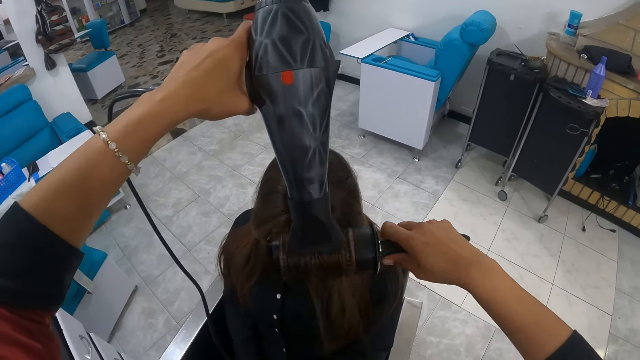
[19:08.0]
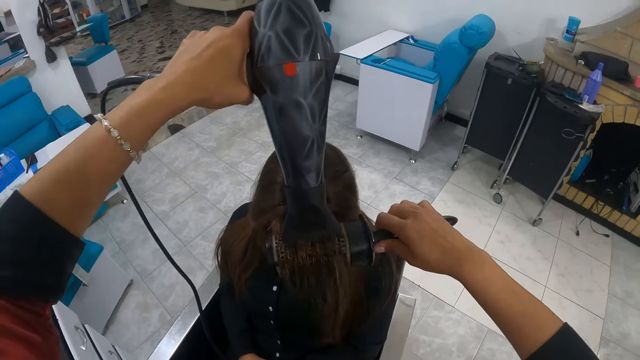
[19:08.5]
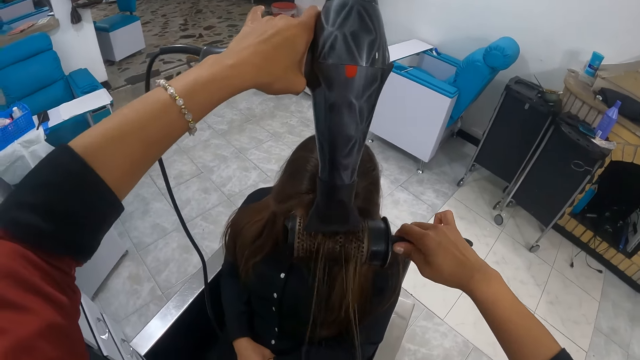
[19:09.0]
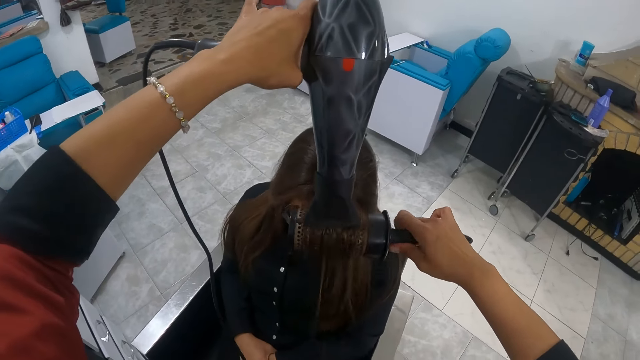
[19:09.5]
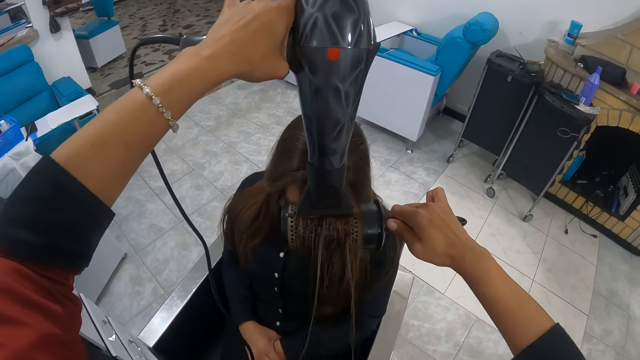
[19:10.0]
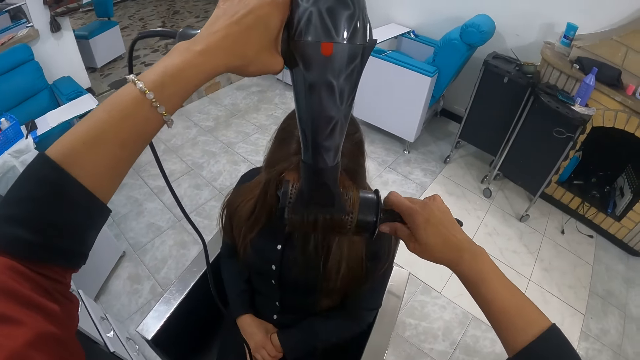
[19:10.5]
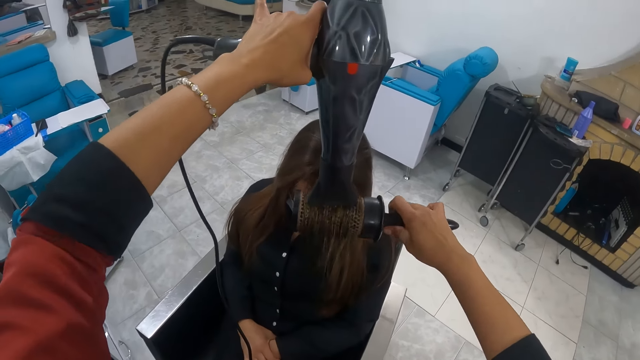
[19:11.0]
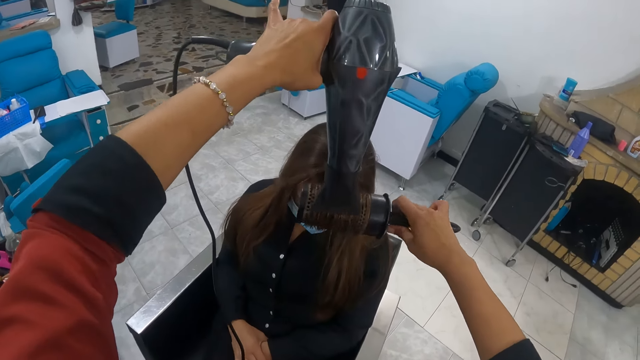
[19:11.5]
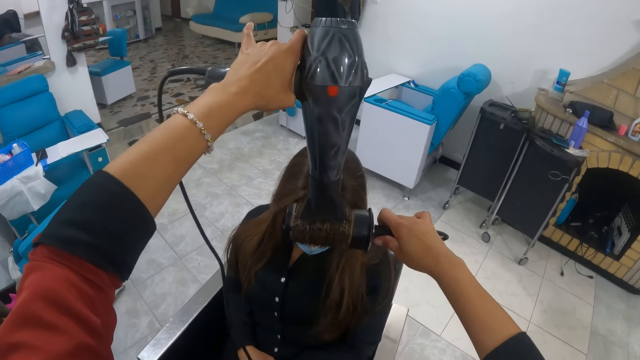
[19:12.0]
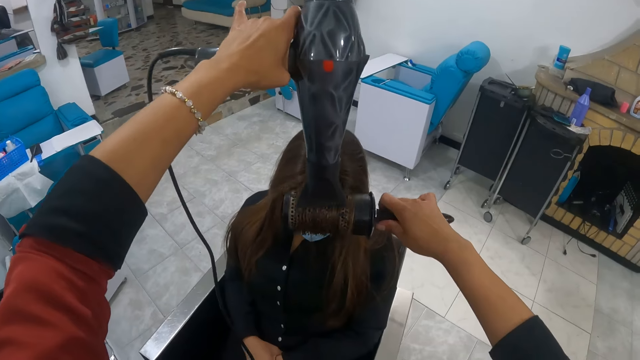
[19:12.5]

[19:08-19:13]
The camera wearer dries the hair of the woman with the hand dryer in her left hand.

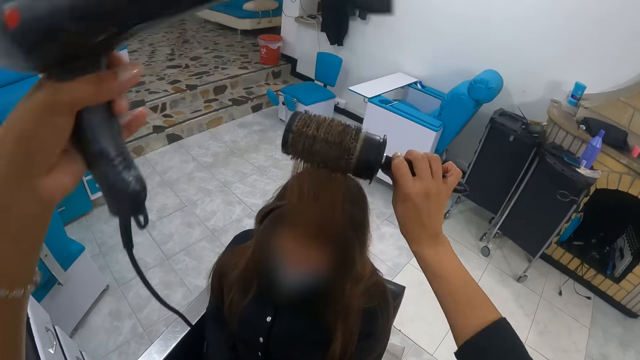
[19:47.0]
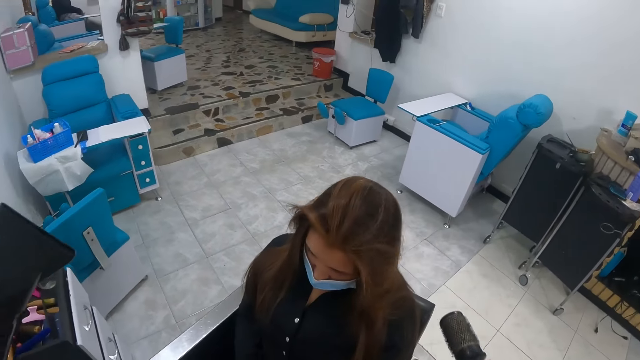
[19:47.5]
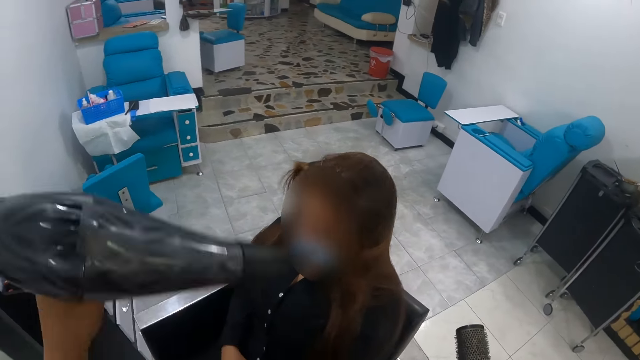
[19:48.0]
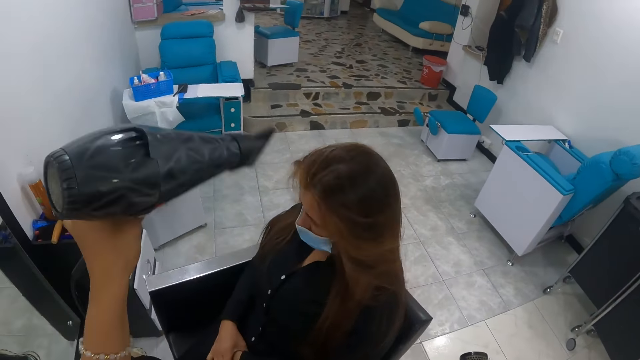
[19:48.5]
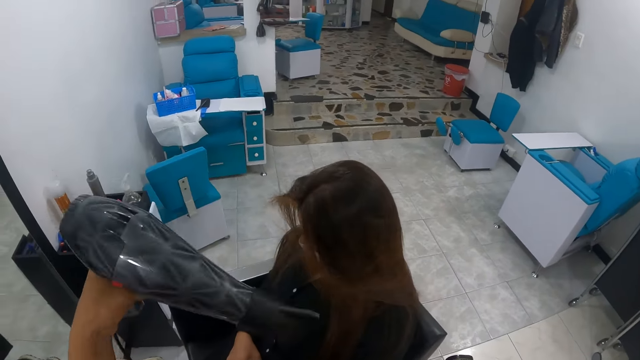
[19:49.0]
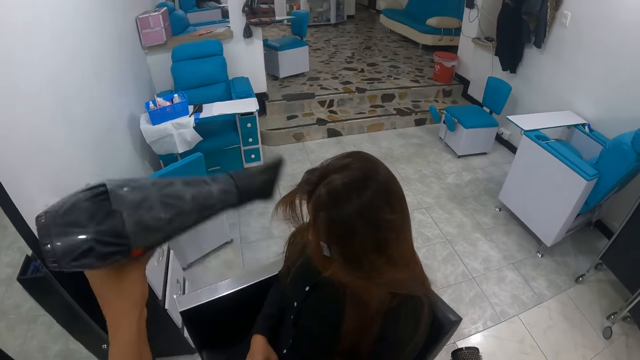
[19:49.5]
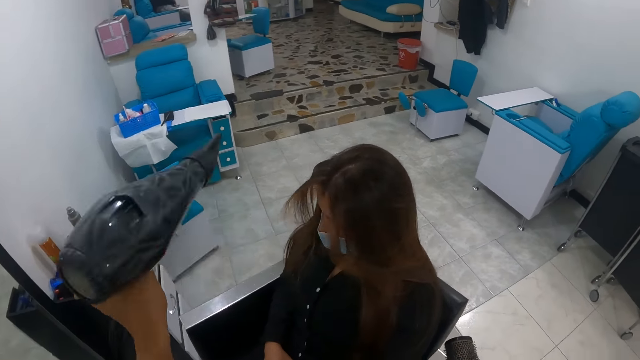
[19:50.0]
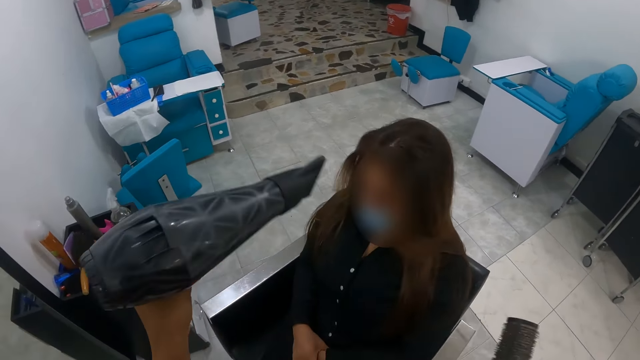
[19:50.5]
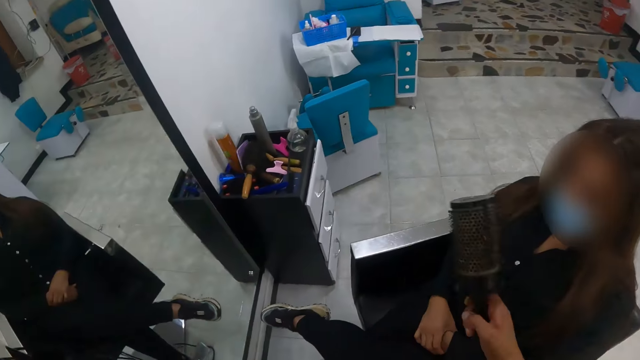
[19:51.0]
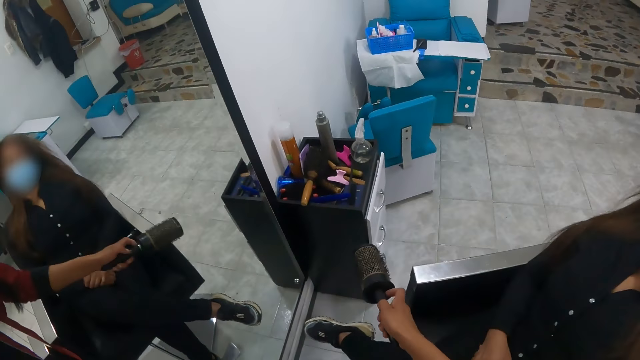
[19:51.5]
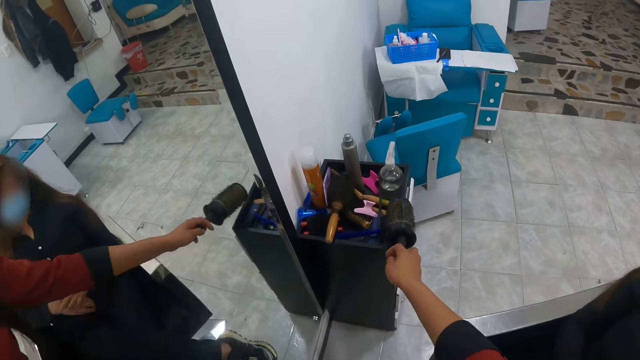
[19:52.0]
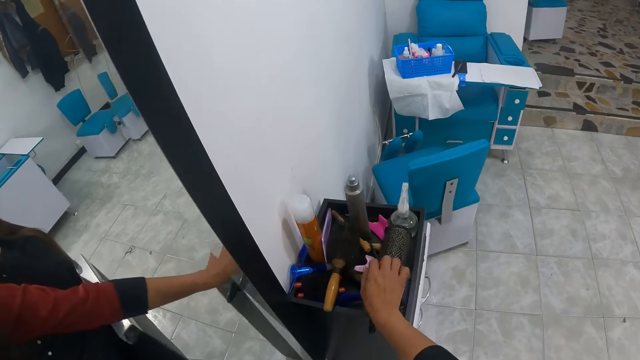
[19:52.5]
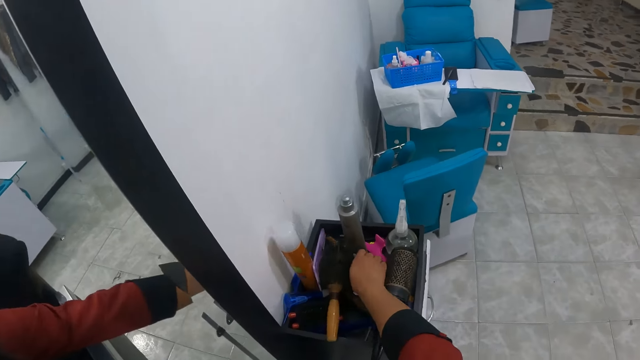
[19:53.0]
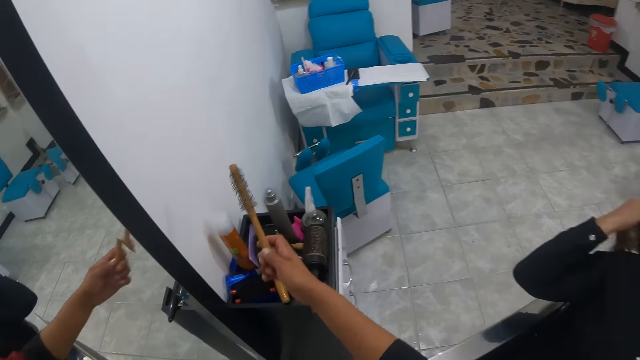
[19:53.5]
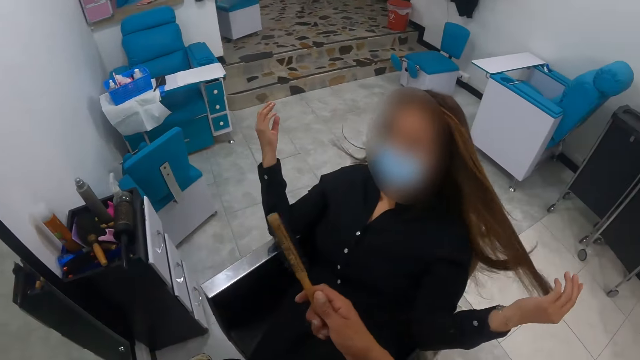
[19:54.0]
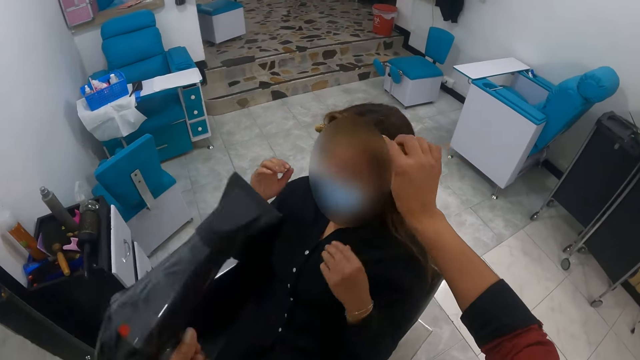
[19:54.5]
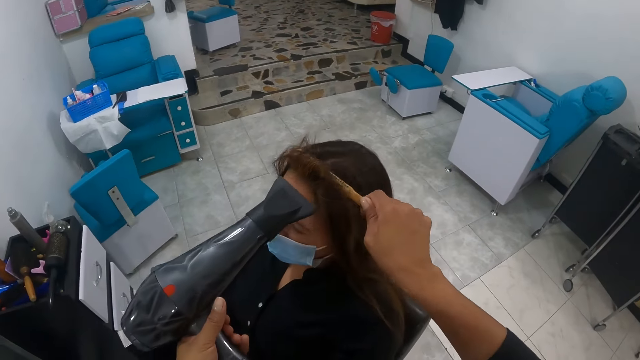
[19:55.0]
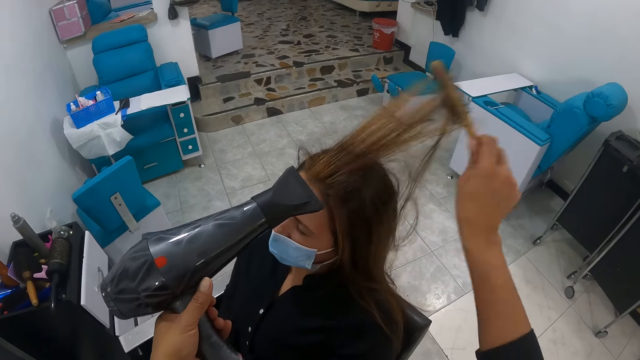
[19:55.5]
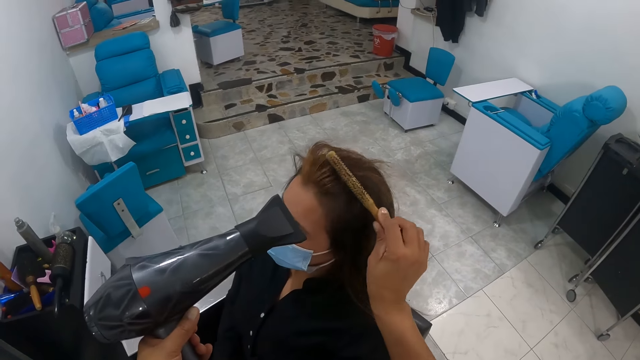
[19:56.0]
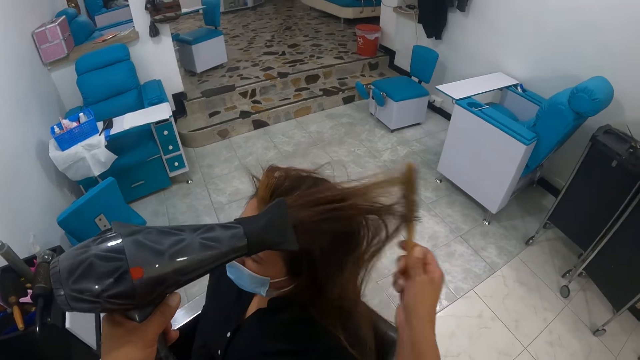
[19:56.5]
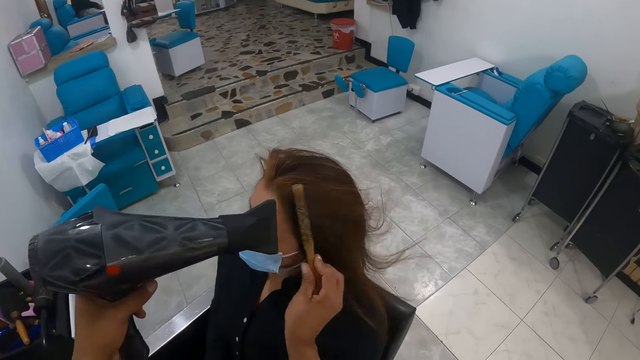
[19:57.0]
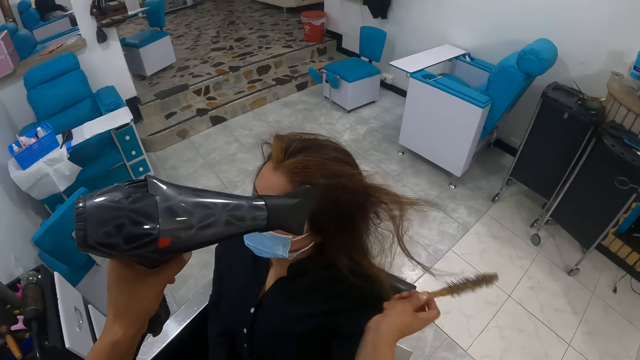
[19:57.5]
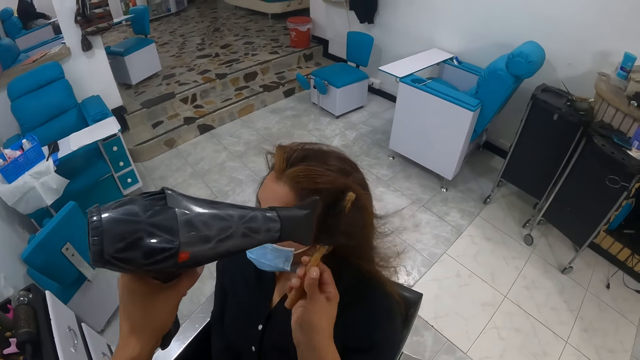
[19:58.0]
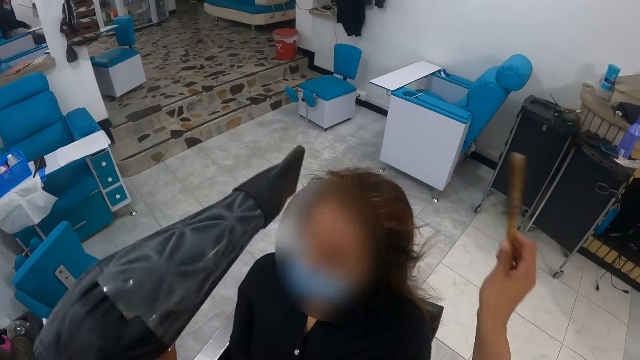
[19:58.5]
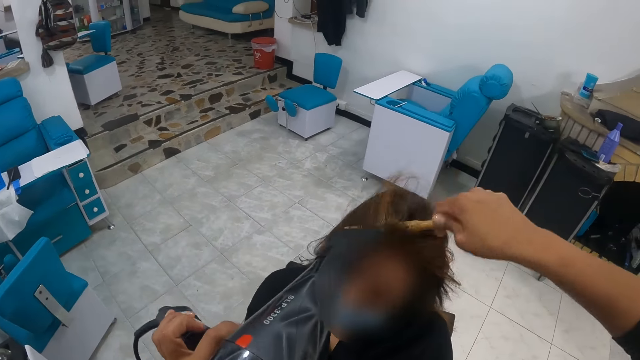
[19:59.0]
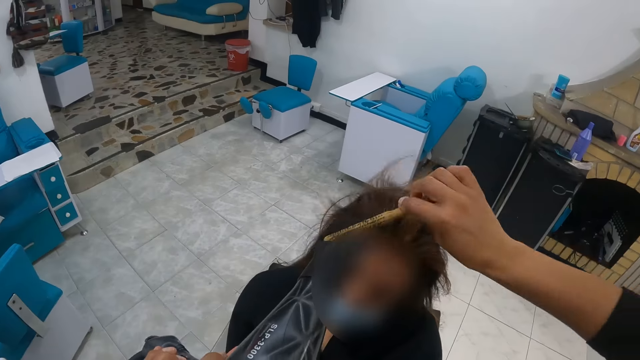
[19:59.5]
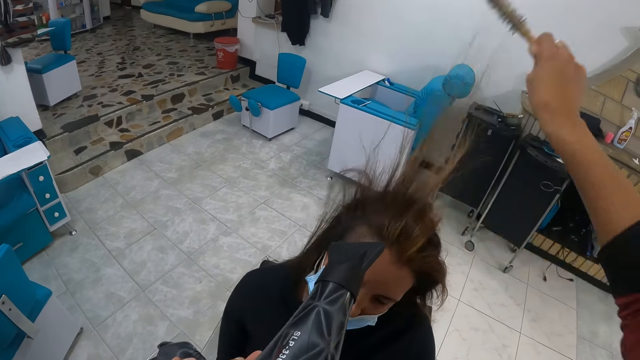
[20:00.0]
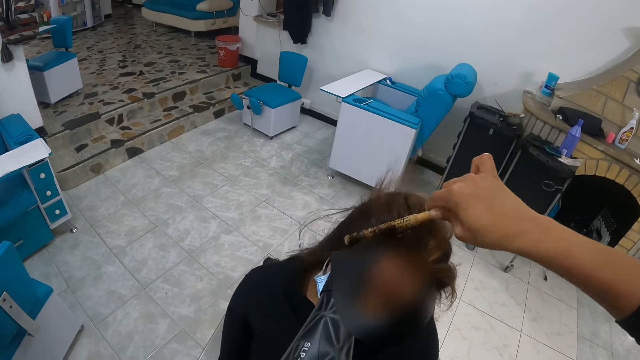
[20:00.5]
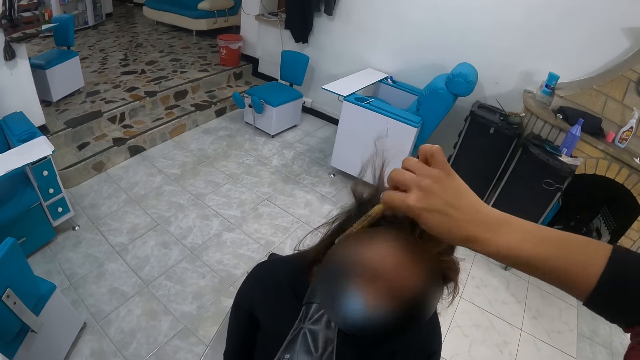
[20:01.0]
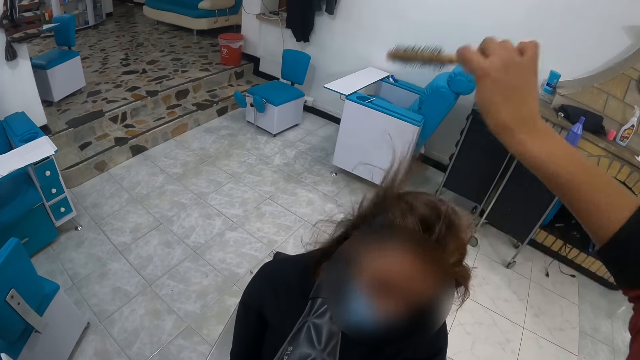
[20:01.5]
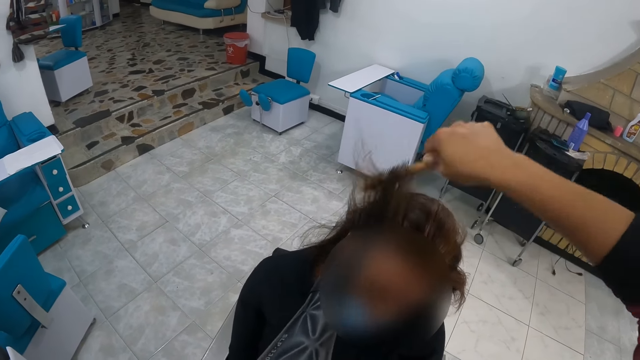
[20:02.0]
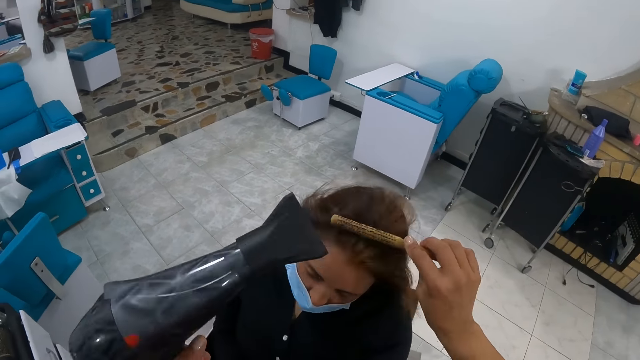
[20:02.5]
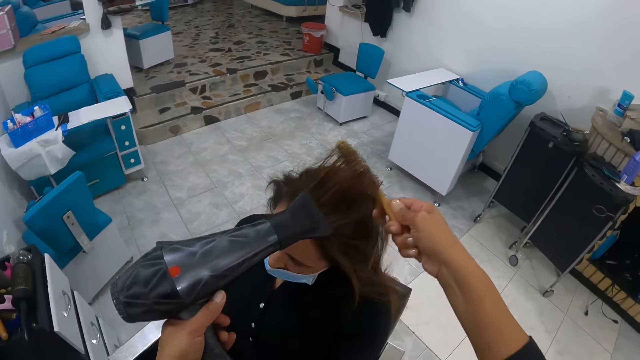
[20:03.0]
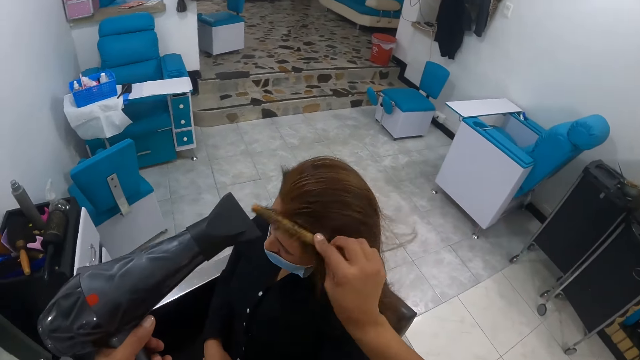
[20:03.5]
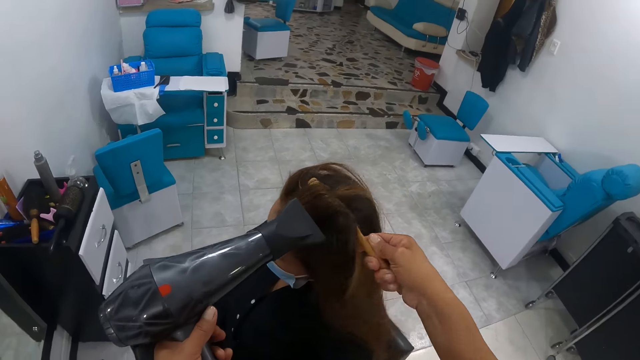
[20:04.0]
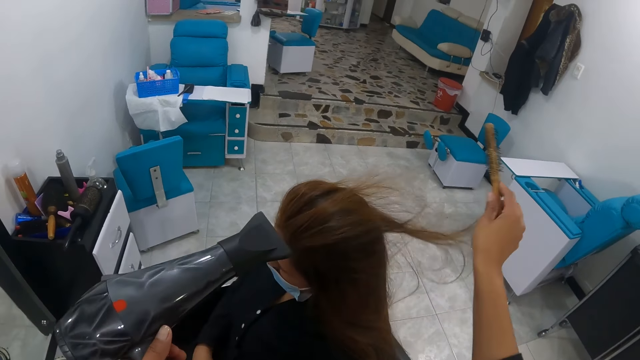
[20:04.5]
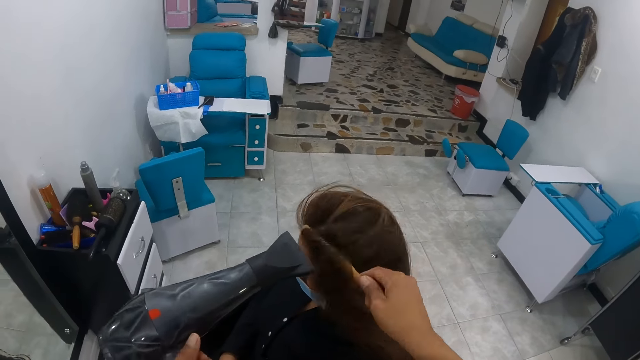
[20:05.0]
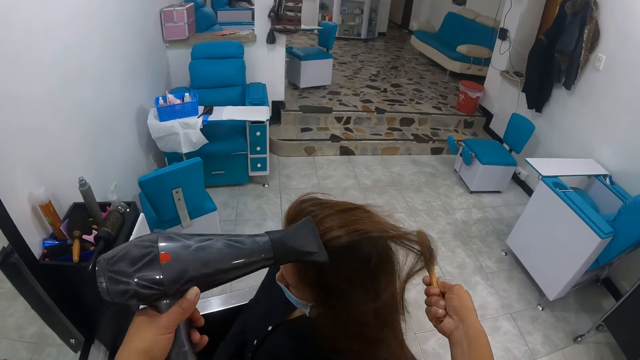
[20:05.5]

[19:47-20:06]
The camera wearer waves the woman's hair with a blow dry. She drops the blow out brush or comb in a cabinet with her right hand. She picks up the blow out brush from the cabinet with her right hand. She dries the hair of the woman with the hand dryer in her left hand. She rolls the hair of the woman with the blow out brush in her right hand. She straightens the woman's hair with the blow dry and the comb.
